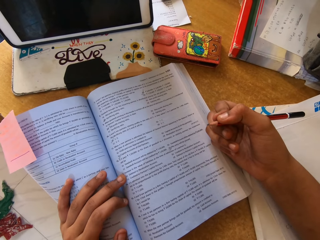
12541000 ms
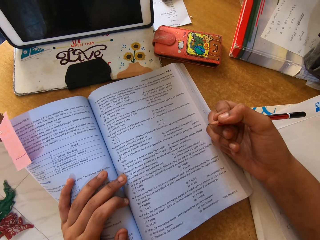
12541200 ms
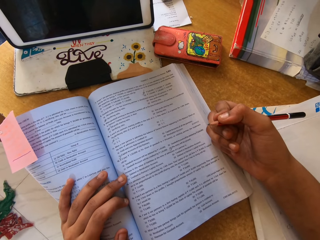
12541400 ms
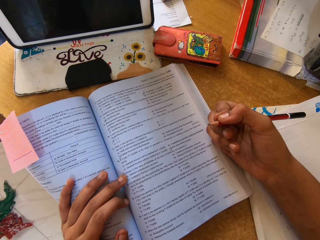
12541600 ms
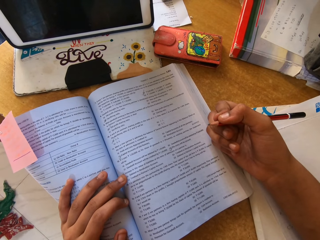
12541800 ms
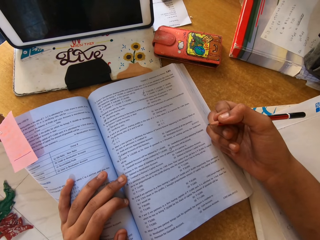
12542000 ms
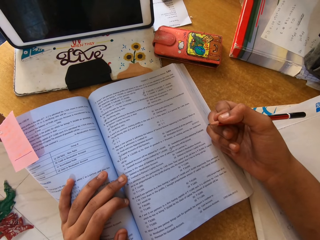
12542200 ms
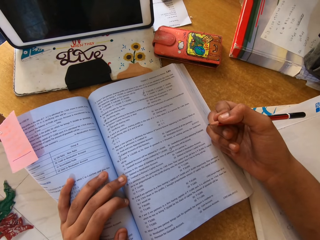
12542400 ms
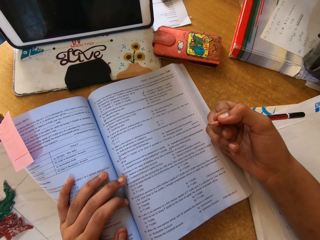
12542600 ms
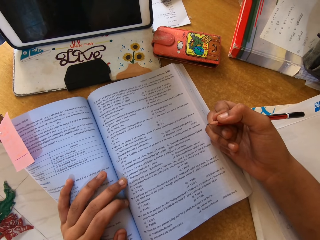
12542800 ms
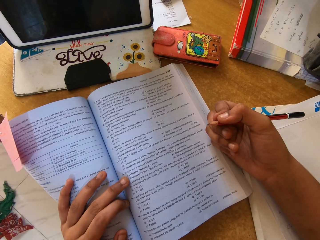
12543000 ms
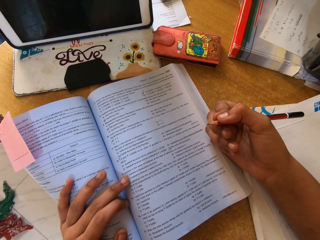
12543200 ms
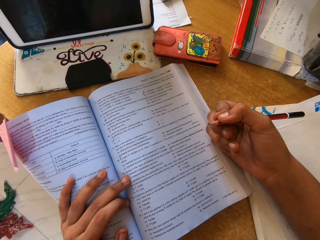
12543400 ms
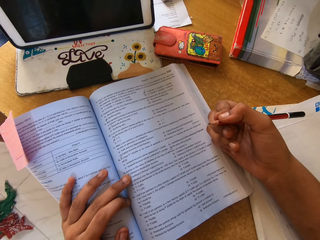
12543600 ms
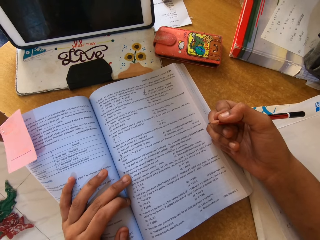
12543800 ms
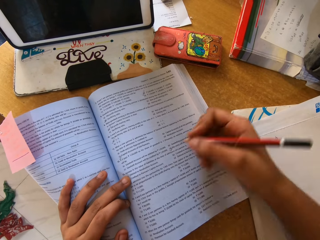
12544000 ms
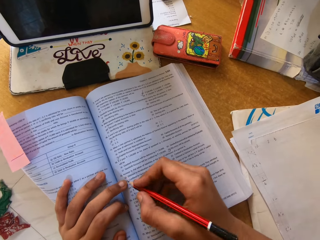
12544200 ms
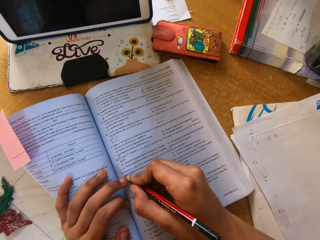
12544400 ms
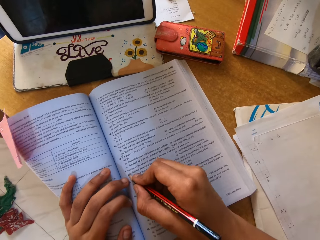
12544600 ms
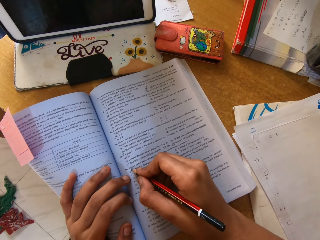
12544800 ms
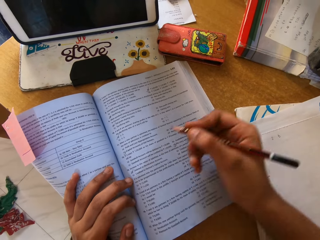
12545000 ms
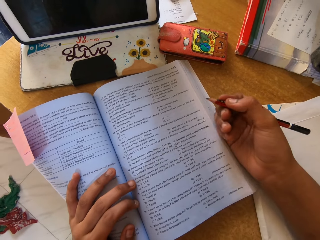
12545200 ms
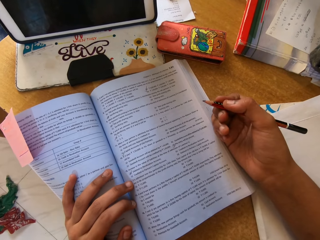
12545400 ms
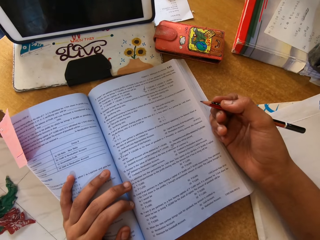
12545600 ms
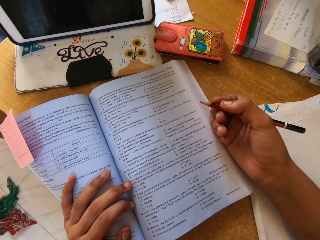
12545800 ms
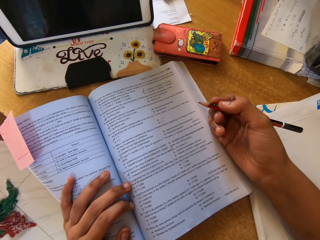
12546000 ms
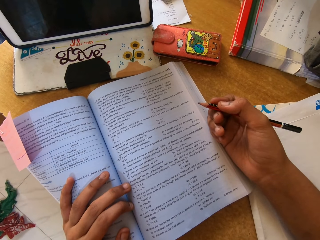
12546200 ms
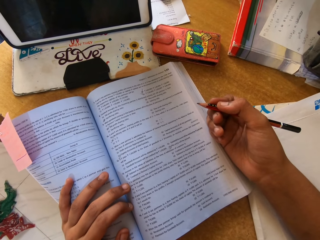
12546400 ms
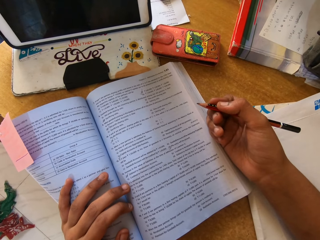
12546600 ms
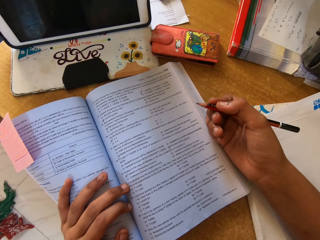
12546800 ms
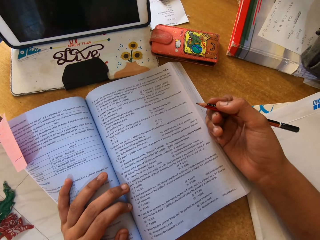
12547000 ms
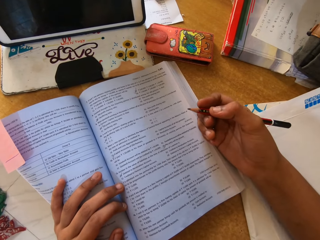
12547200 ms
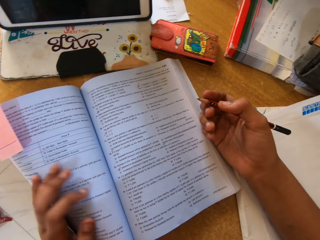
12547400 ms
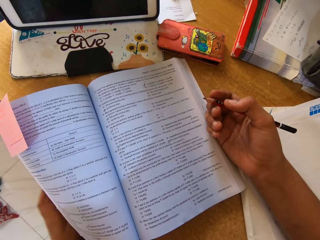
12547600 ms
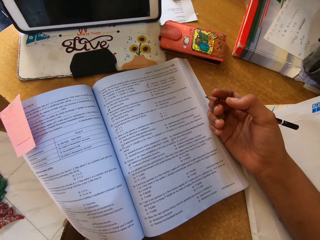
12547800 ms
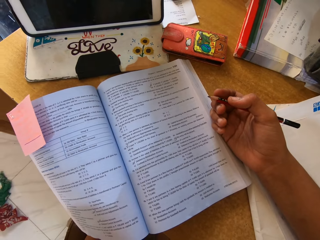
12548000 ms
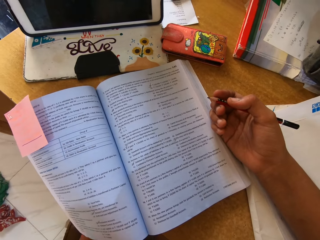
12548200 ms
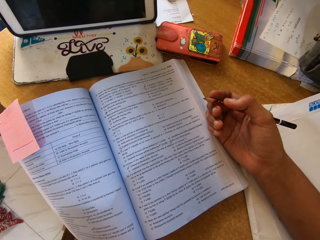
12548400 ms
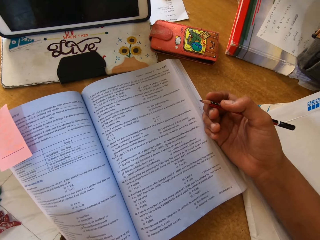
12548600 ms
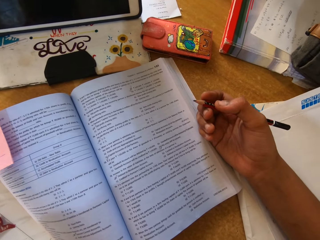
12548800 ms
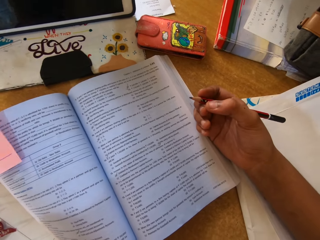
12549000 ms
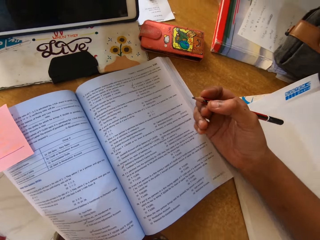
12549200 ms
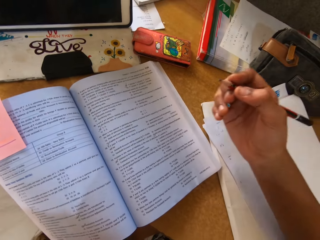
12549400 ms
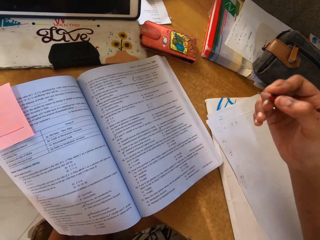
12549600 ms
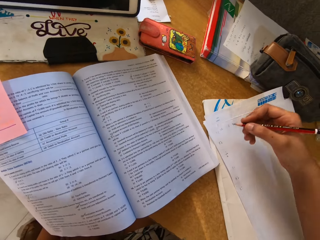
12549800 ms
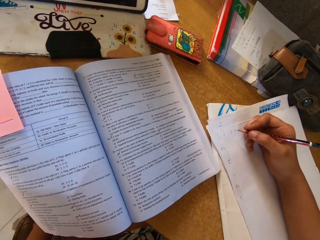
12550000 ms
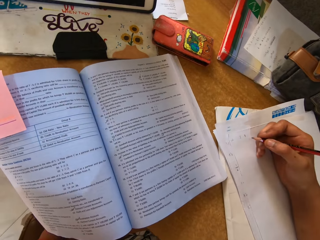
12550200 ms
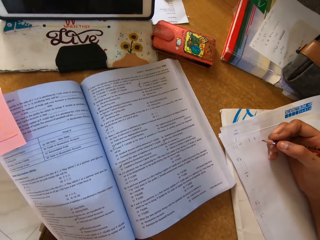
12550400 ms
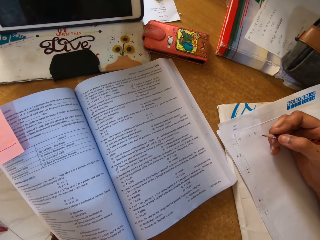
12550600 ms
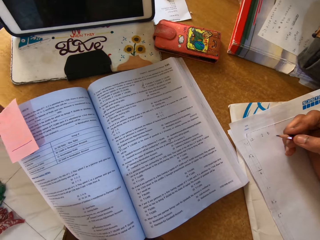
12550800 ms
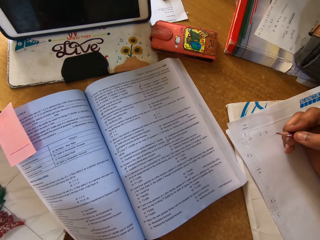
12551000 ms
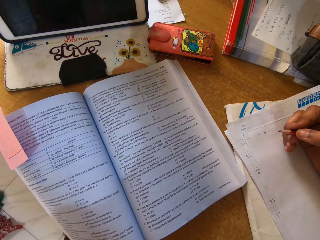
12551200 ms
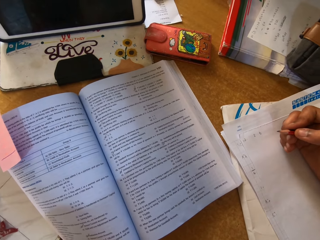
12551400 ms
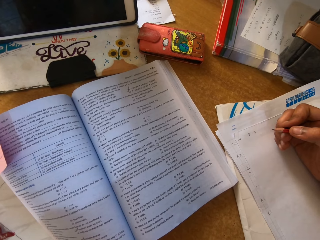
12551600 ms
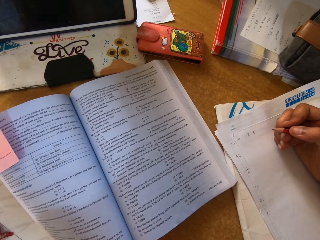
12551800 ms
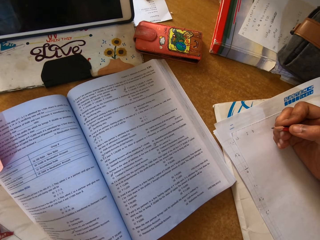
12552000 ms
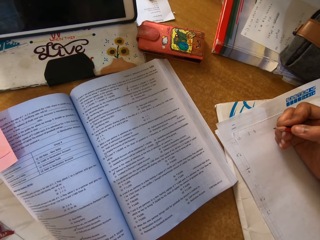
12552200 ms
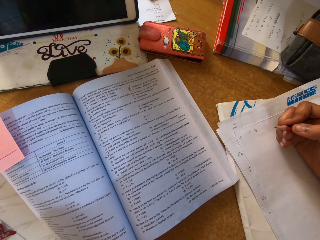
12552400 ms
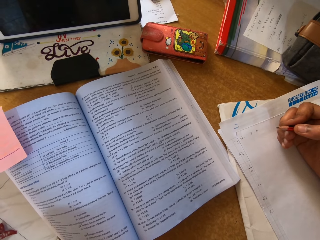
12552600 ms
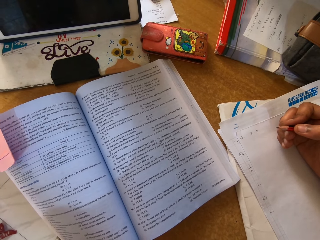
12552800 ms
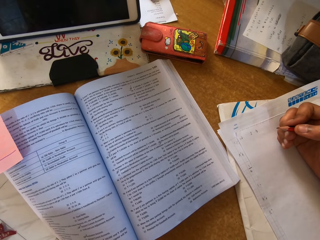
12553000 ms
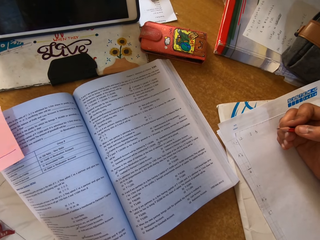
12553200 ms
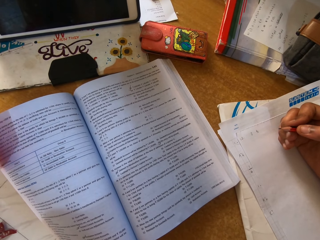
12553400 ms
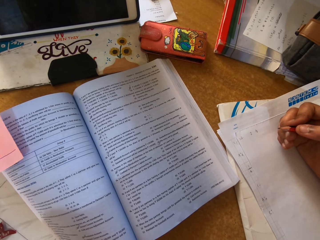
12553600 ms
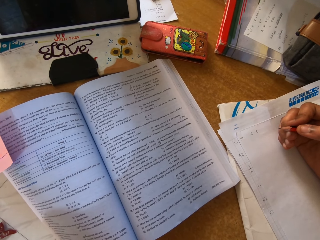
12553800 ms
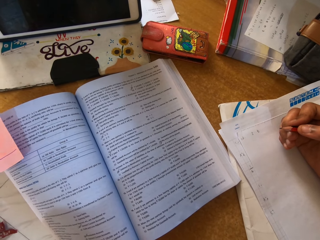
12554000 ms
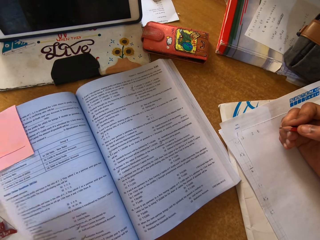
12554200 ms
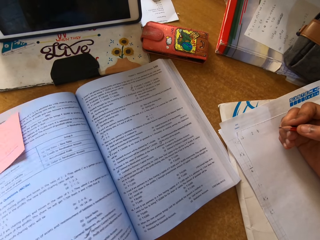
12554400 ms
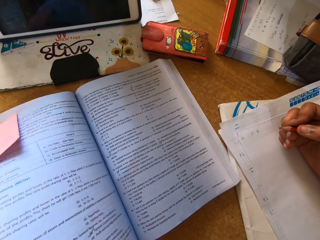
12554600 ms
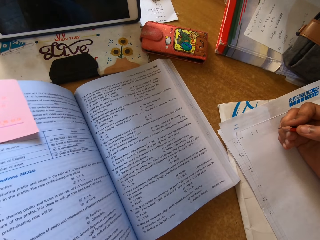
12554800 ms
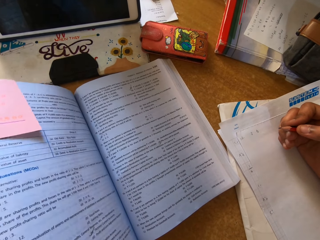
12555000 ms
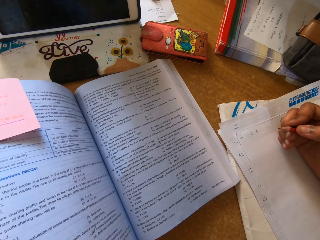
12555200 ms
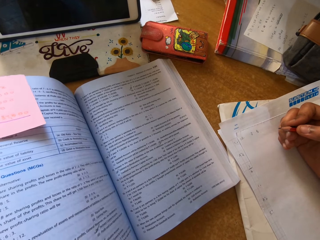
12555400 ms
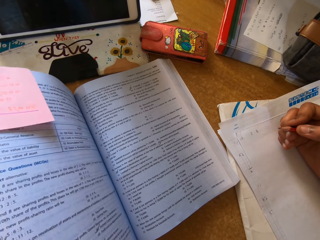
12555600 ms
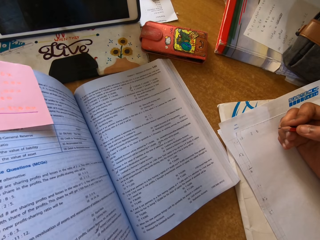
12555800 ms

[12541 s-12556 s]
The camera wearer marks the book. They move the pencil on the book. They lift their hand up. They move their hand down. They move their hand up. They put their hand on the paper. They look around.

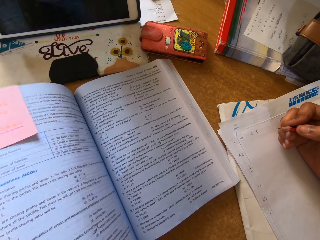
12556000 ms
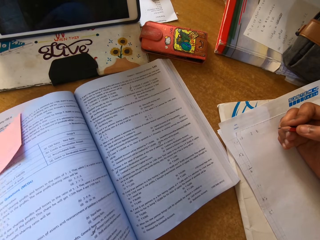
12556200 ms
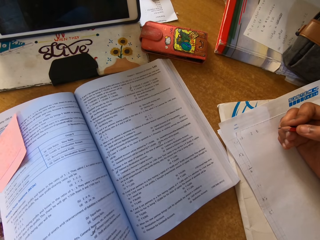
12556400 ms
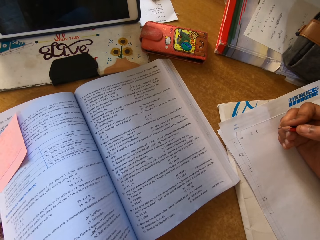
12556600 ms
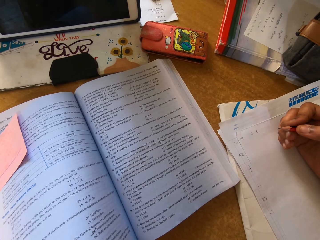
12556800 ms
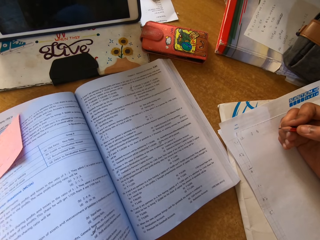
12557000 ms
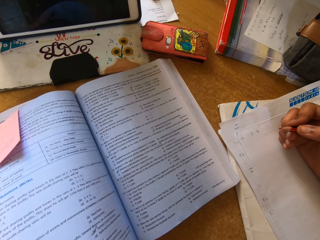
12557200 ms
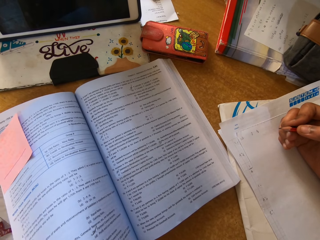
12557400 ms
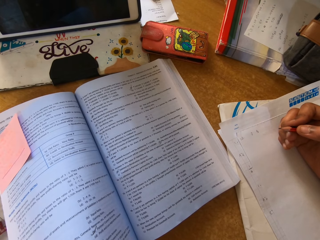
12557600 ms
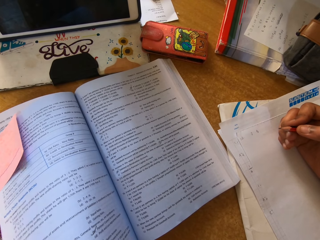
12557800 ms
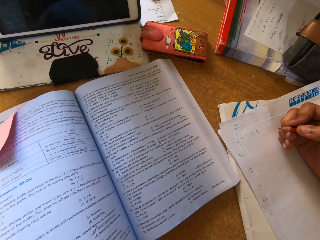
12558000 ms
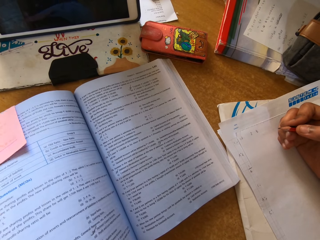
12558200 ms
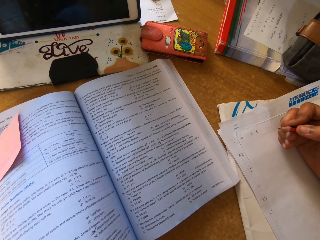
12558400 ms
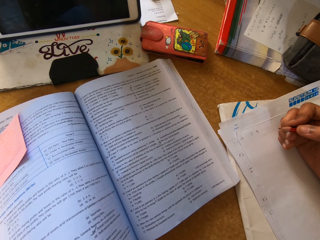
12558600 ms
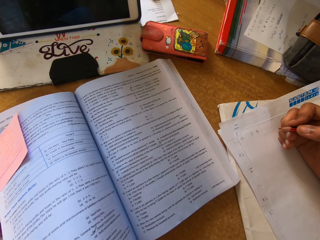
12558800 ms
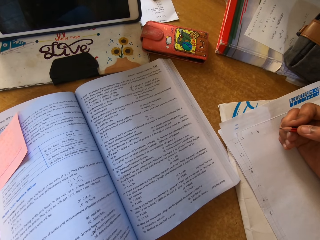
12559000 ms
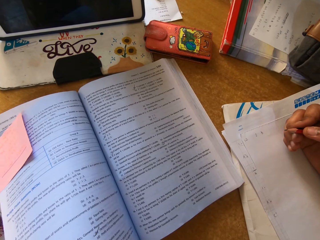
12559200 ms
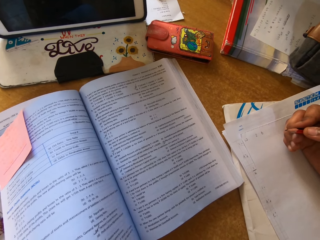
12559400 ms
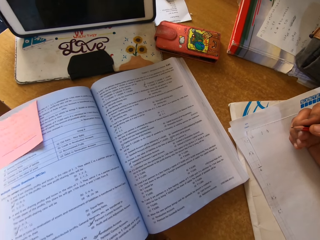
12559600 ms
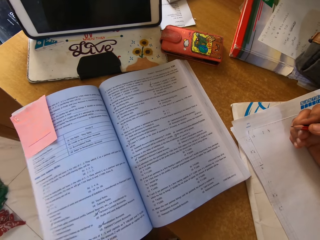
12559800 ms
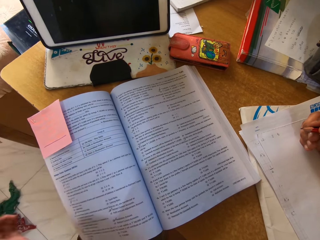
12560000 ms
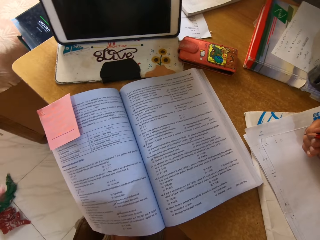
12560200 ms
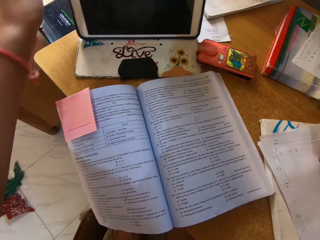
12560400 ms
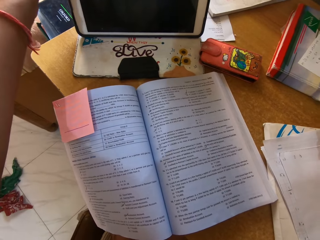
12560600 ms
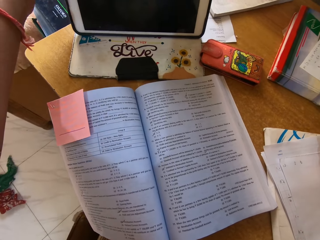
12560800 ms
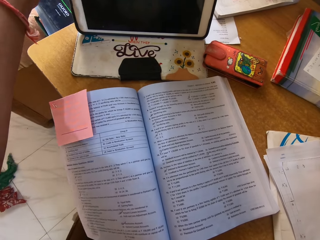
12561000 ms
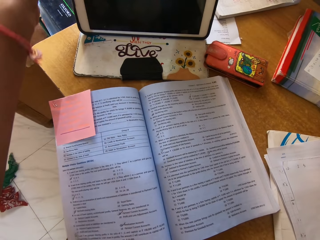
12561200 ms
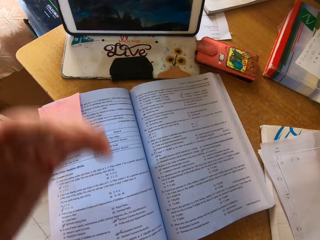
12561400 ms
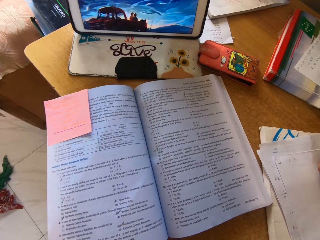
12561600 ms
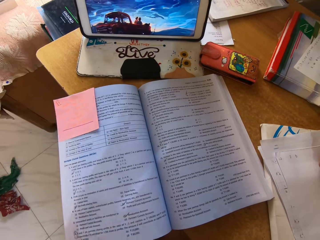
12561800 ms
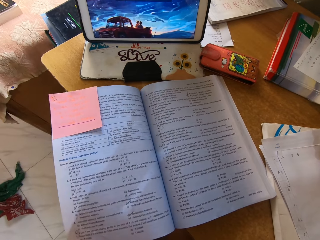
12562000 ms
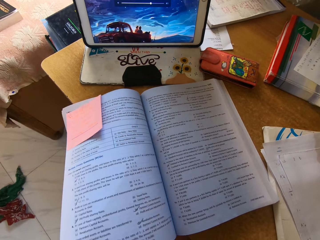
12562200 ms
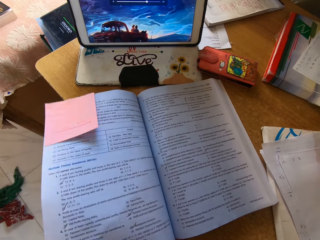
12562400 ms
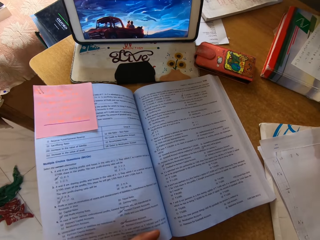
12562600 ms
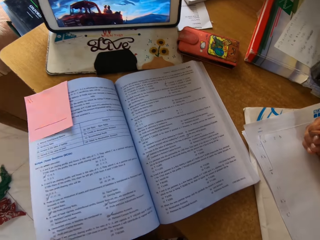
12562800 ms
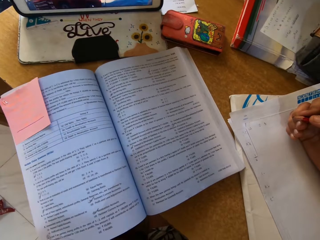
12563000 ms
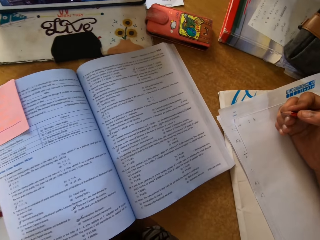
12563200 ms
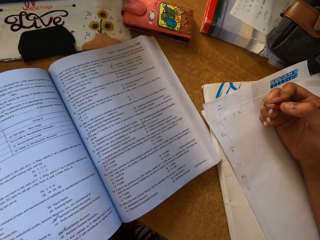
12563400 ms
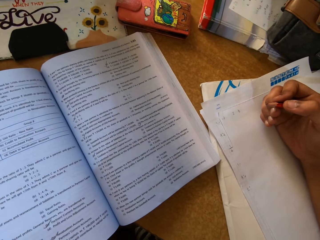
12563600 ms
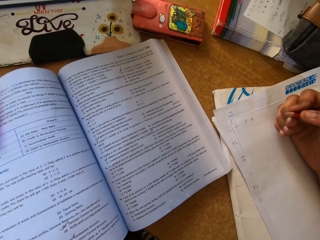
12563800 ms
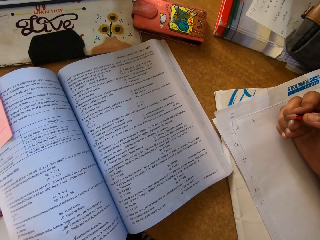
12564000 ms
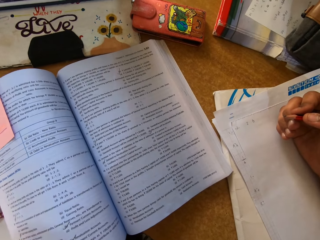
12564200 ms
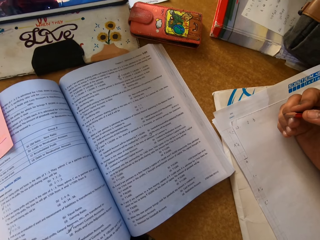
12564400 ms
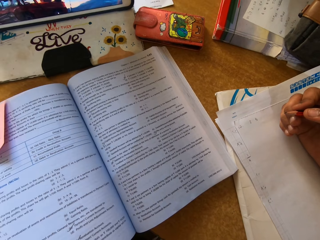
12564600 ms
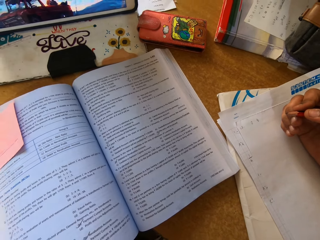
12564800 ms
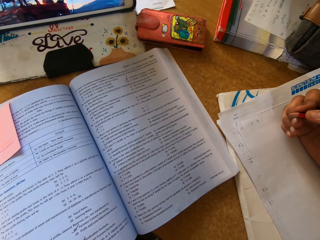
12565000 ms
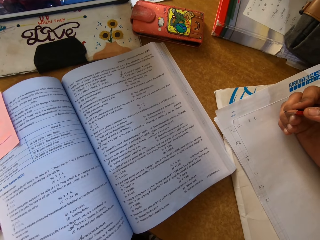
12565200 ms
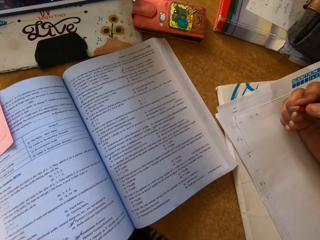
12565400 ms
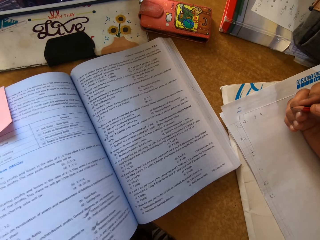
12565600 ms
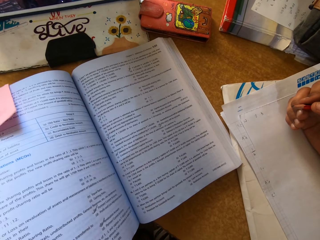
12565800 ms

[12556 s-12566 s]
The camera wearer moves their hand forward. They switch the tablet on. They move their hand back.
